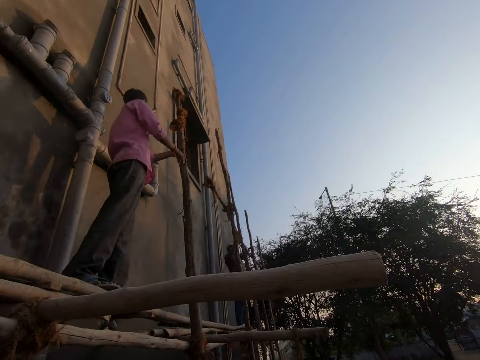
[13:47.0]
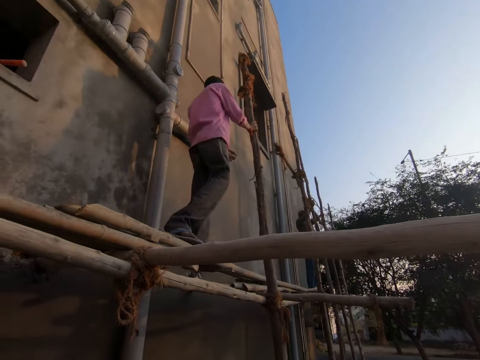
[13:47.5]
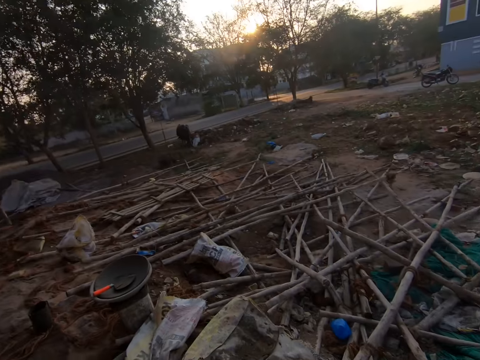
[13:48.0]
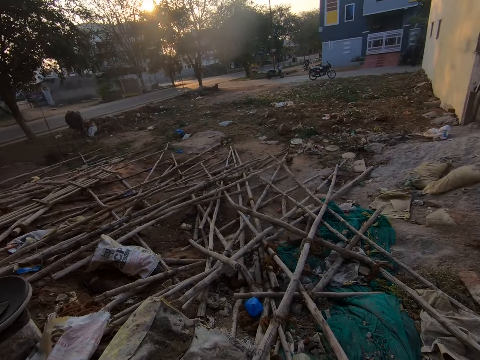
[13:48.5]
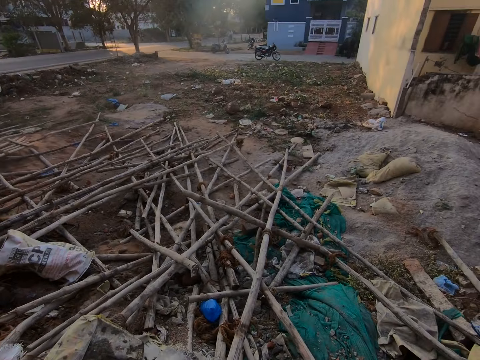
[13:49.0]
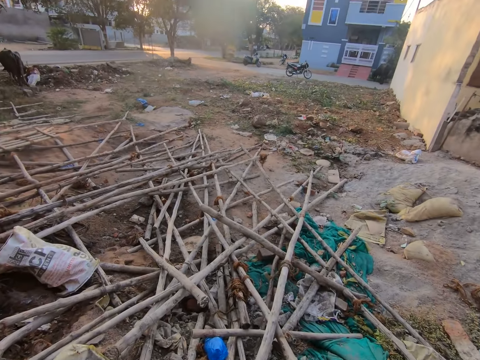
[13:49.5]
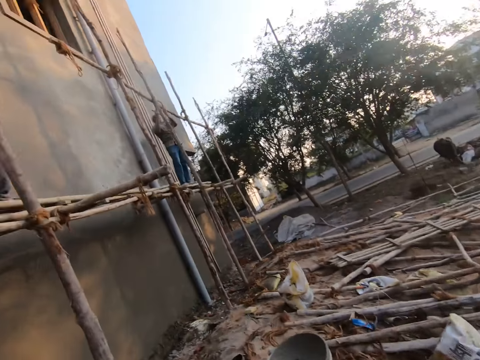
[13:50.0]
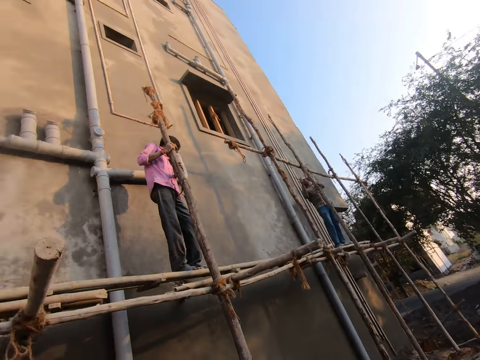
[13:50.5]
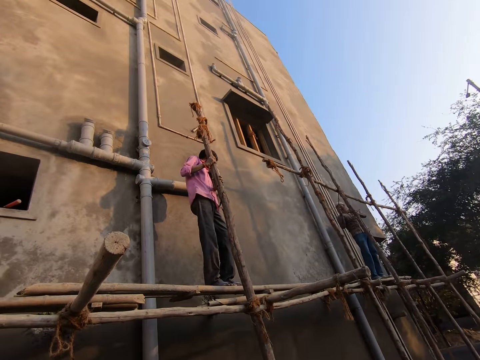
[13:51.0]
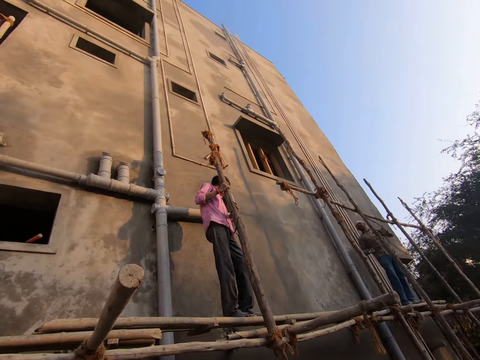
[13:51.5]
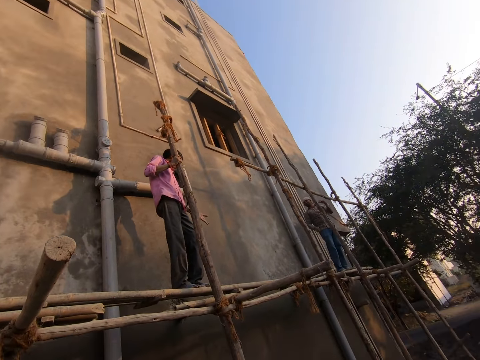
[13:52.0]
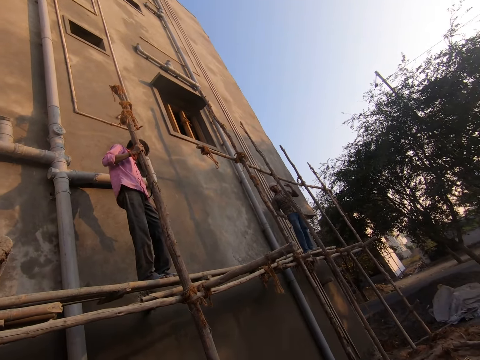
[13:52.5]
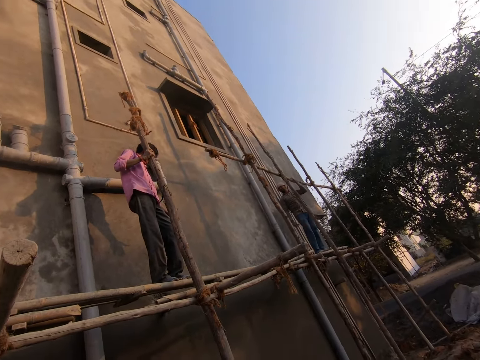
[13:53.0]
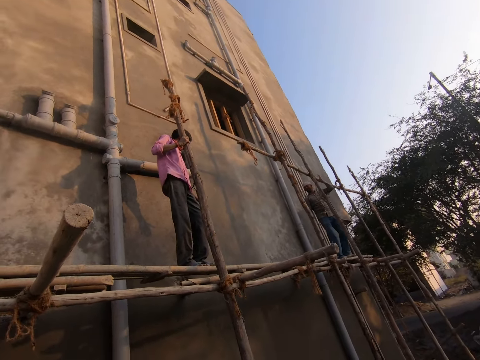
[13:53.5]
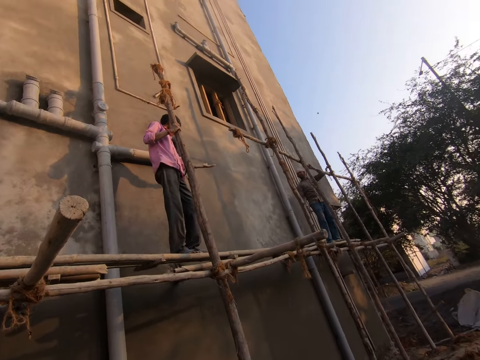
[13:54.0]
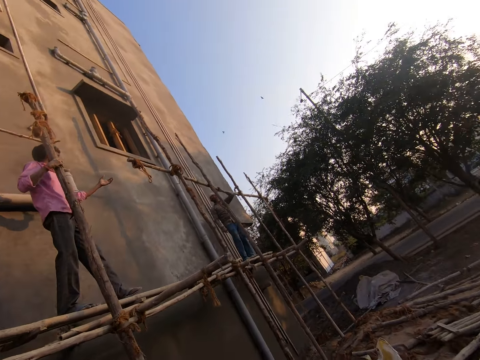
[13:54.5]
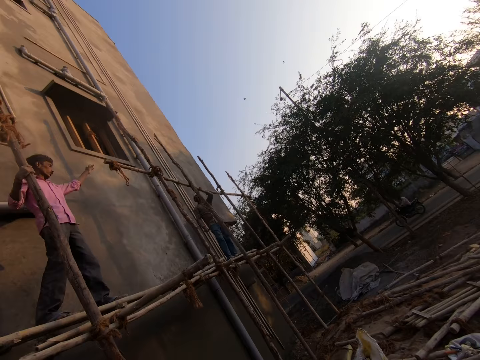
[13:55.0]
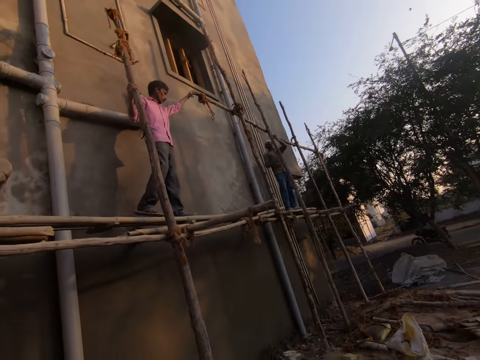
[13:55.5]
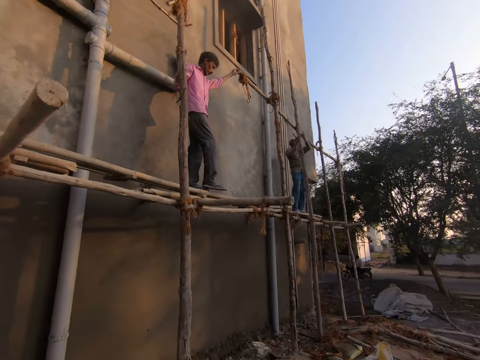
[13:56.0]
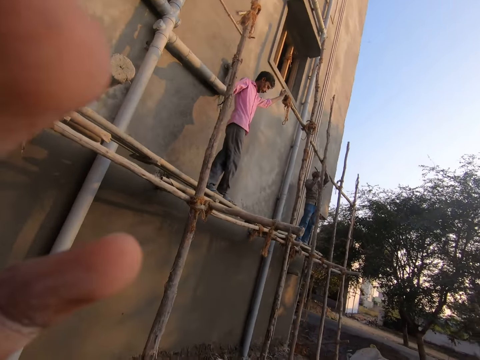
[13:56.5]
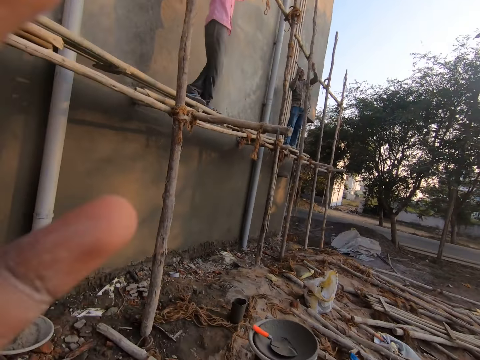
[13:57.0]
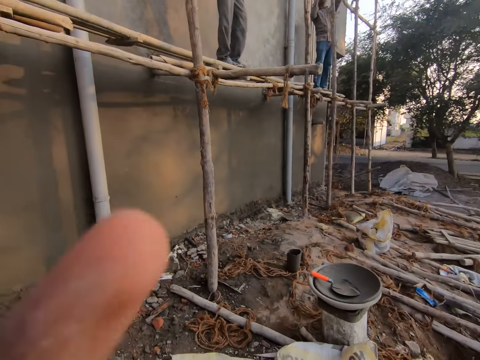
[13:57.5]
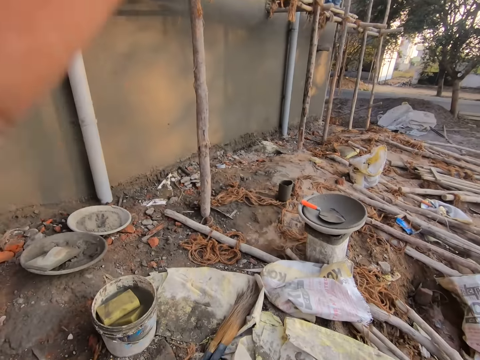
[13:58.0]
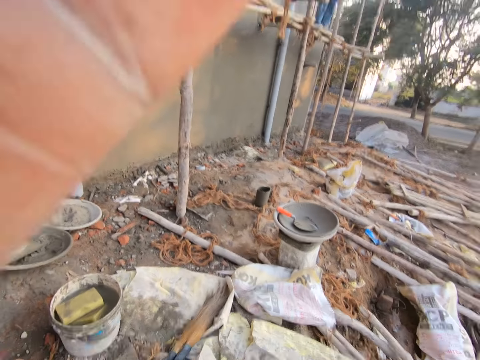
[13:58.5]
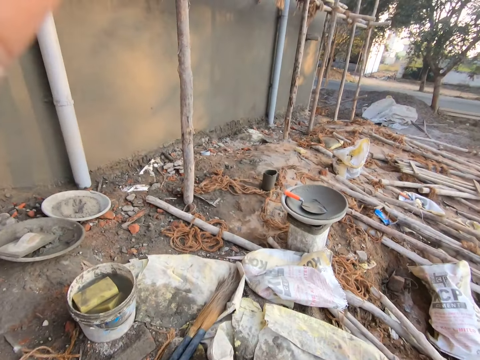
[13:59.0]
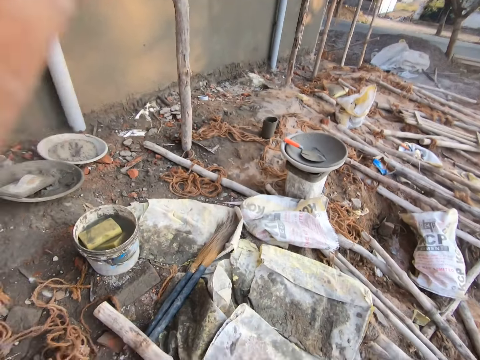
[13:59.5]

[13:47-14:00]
A male does something. The camera wearer looks around the area. He adjusts the camera with his hand. Another male adjusts the construction post. The camera wearer adjusts his camera.

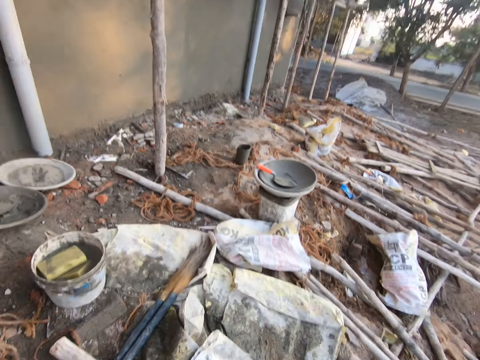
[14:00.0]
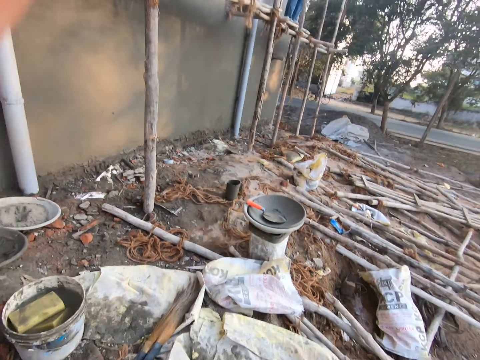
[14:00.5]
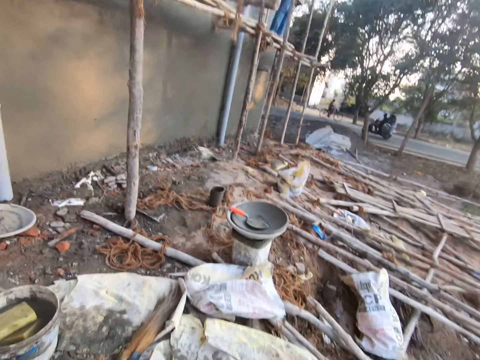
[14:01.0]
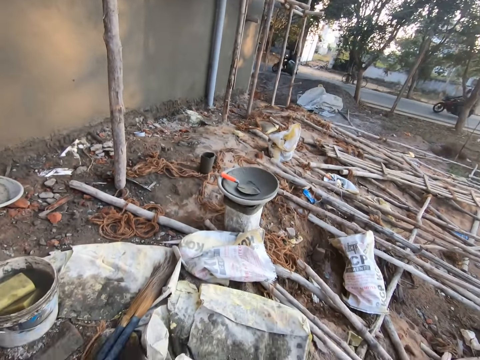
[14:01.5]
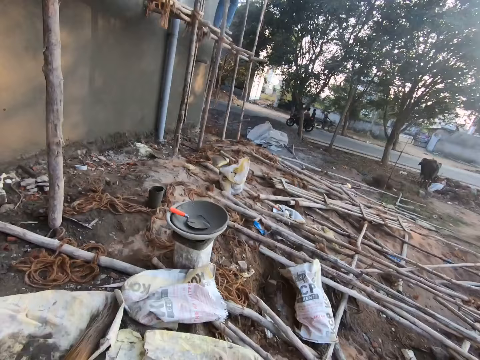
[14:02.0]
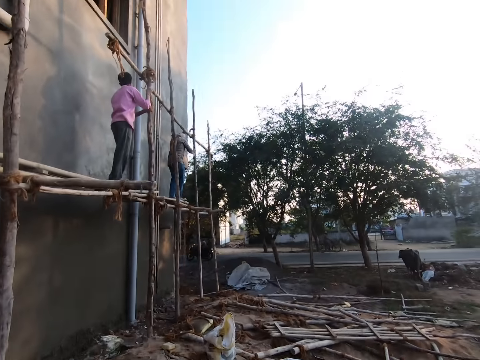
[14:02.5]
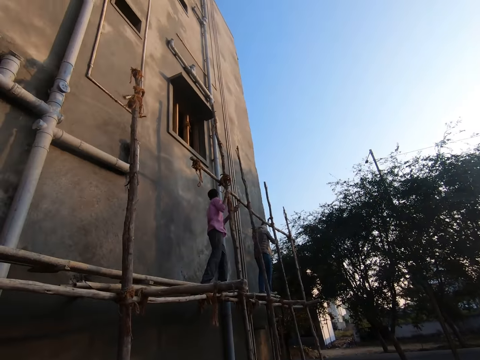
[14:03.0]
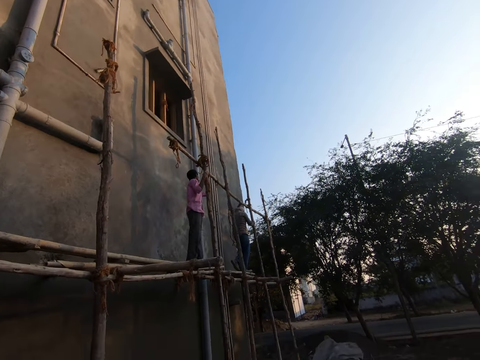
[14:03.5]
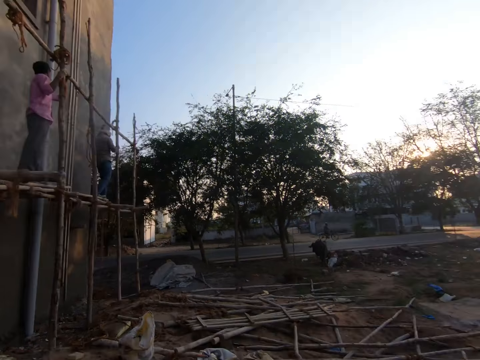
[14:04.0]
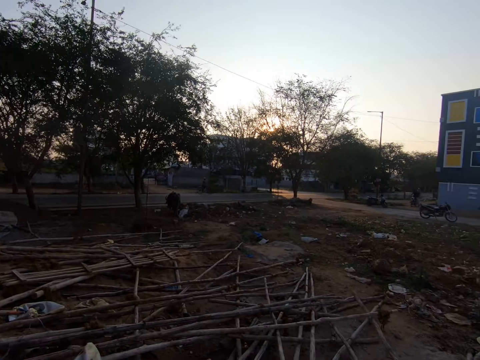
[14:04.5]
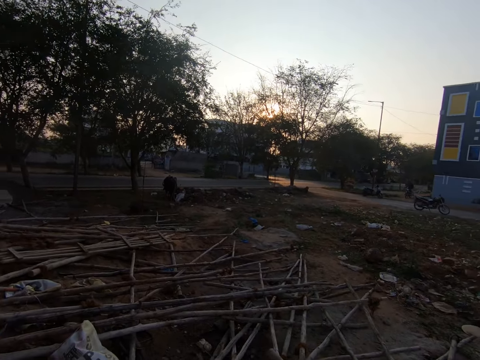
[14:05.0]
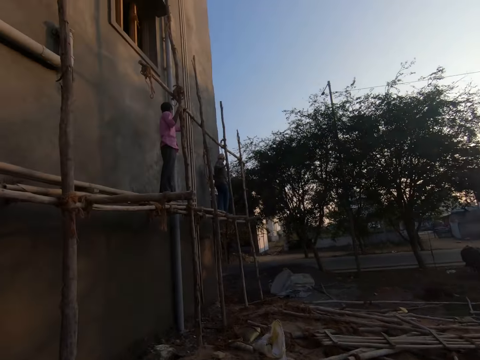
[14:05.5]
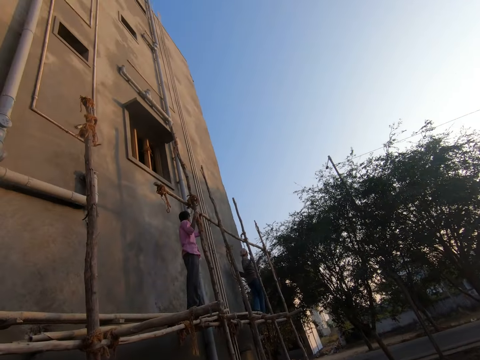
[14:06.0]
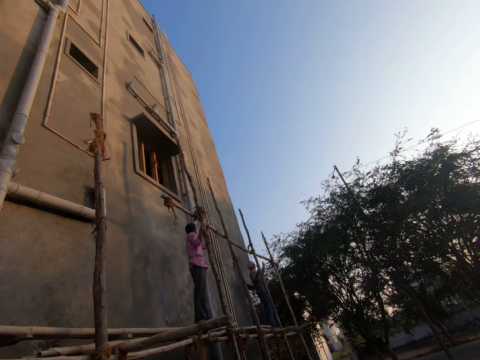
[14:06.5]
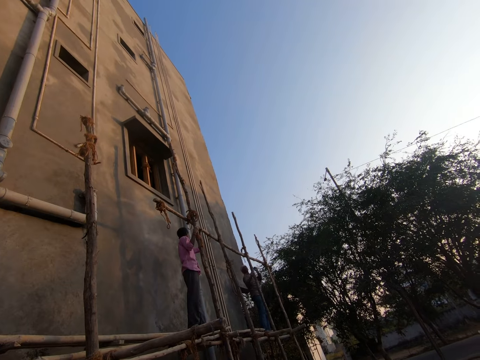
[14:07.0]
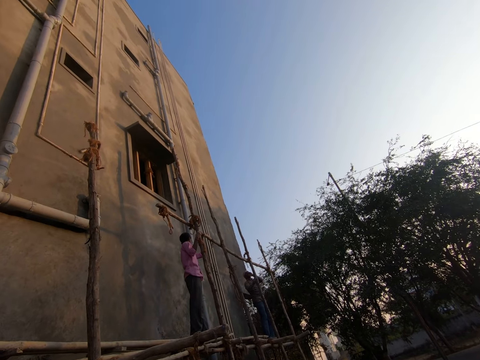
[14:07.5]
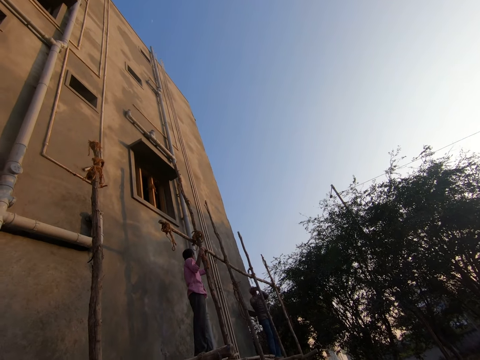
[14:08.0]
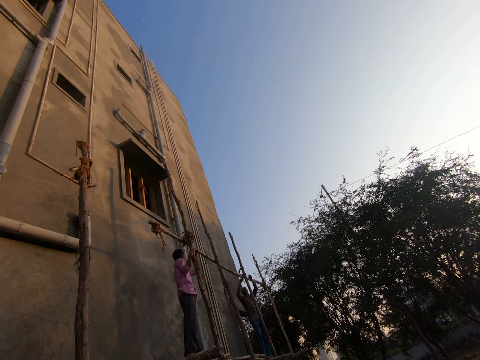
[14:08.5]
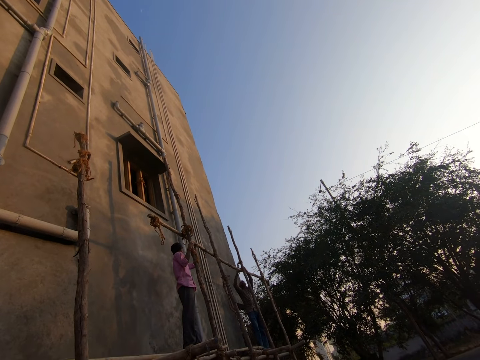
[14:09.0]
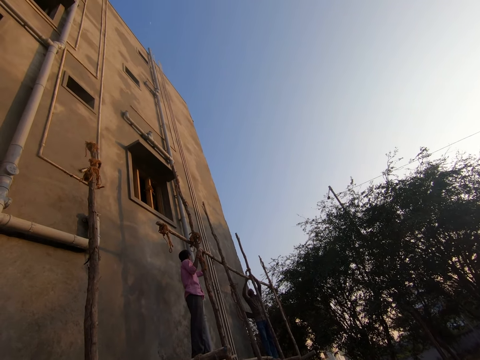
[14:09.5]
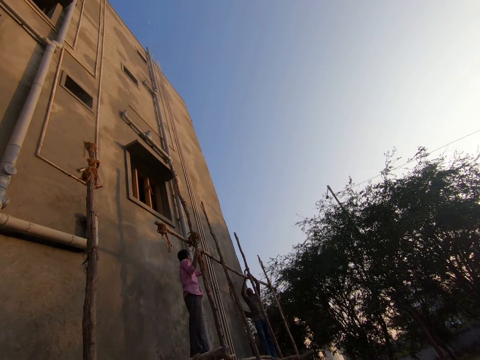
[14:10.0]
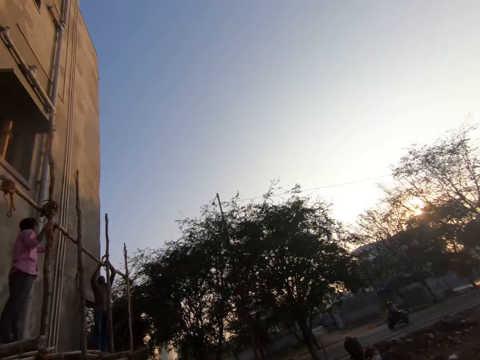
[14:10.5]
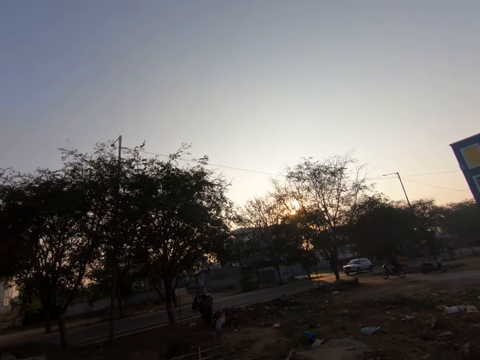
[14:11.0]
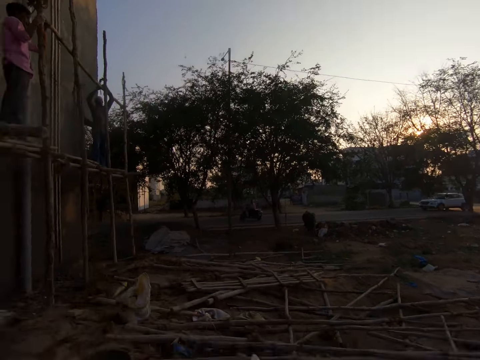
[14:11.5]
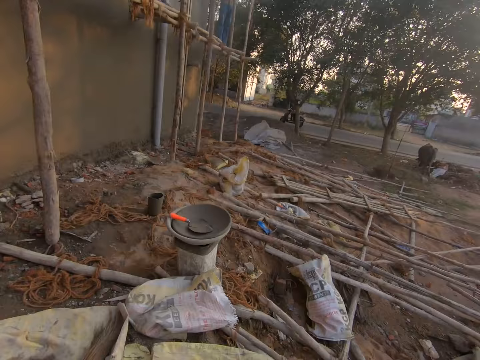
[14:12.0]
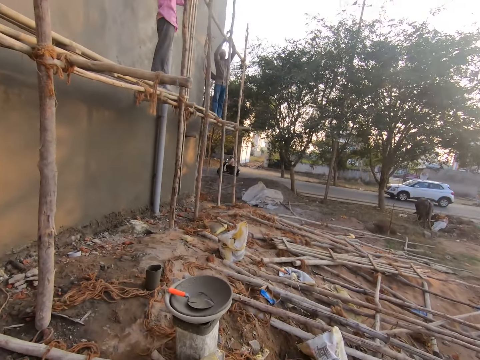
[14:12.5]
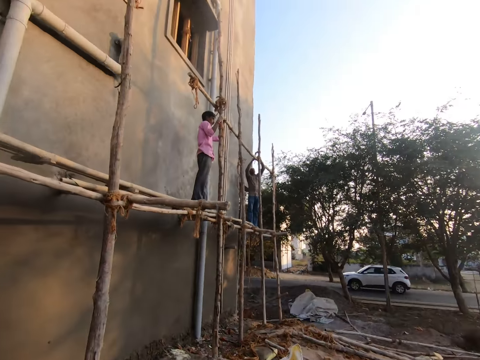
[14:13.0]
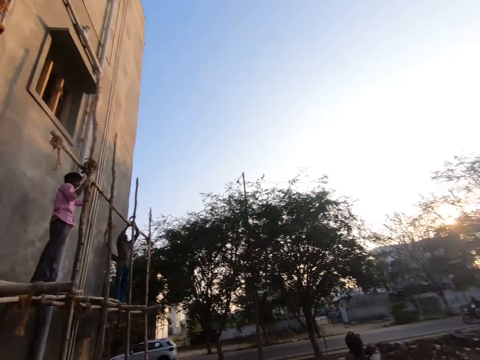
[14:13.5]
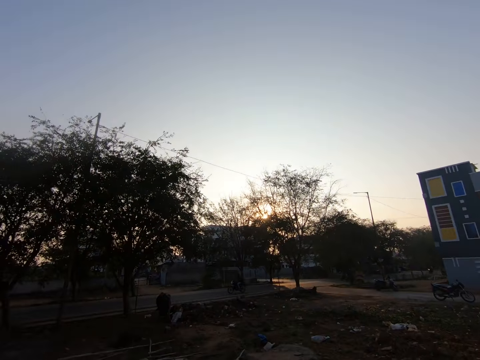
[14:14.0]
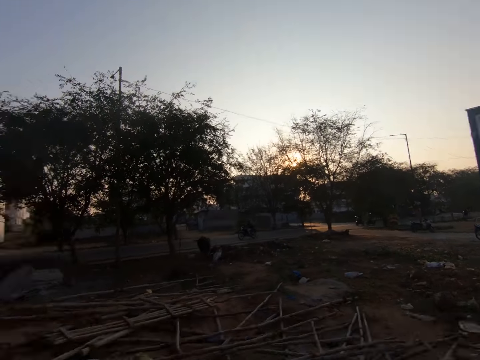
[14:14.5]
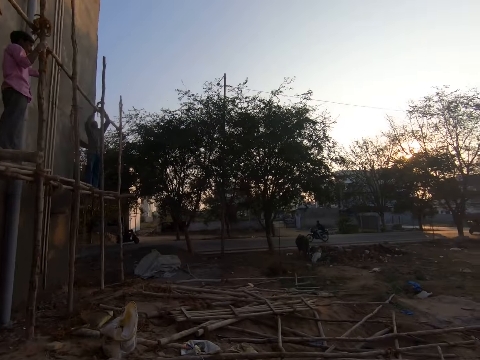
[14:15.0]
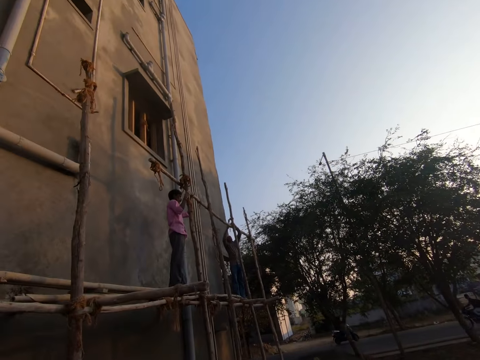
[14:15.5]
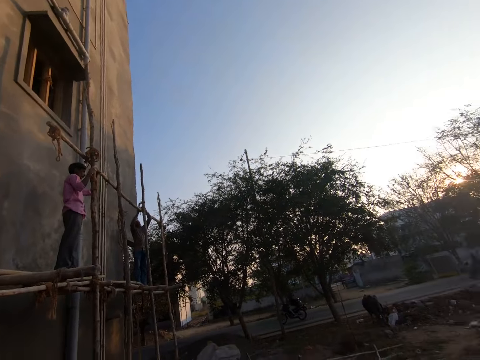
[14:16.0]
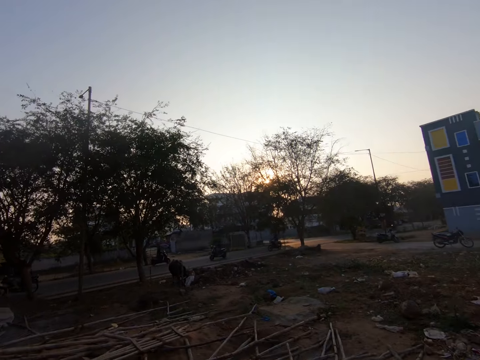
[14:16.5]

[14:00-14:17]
A male walks along the construction poles. The camera wearer looks around the area. Another male adjusts the construction post. The camera wearer looks around the area.
